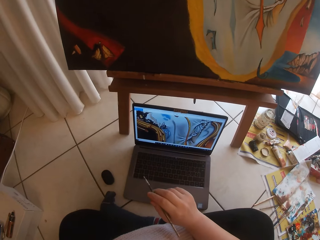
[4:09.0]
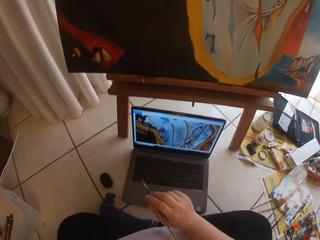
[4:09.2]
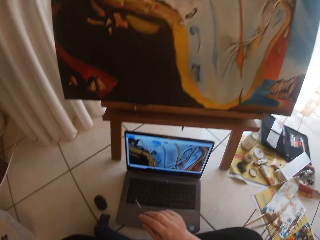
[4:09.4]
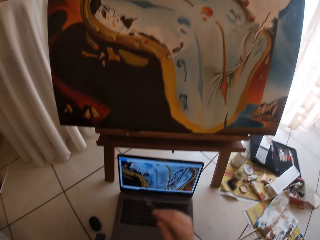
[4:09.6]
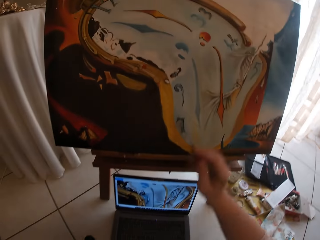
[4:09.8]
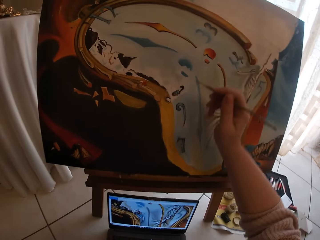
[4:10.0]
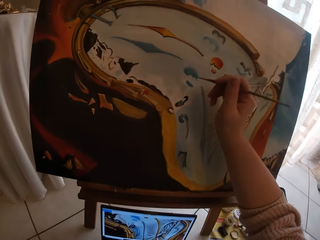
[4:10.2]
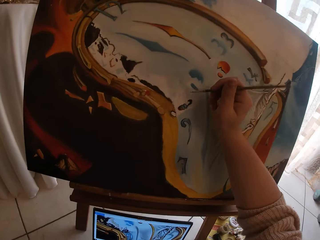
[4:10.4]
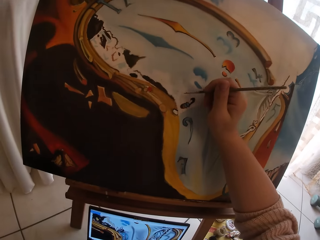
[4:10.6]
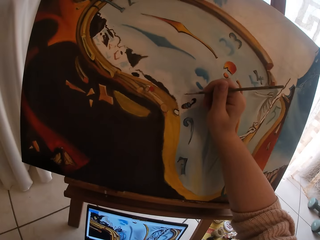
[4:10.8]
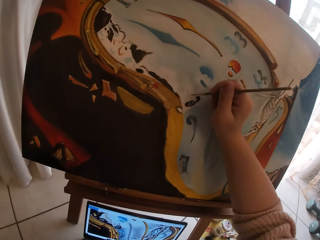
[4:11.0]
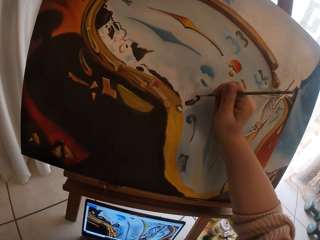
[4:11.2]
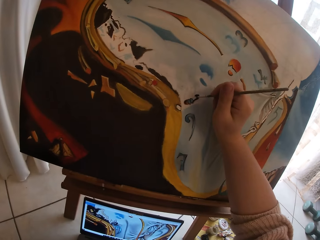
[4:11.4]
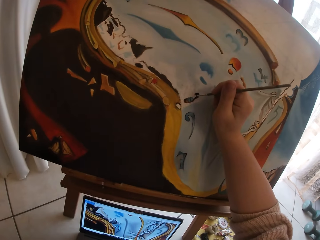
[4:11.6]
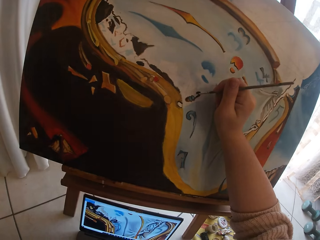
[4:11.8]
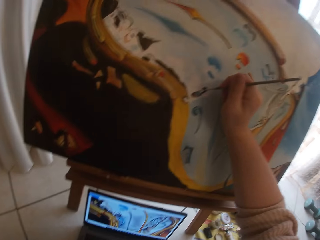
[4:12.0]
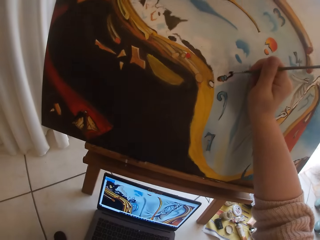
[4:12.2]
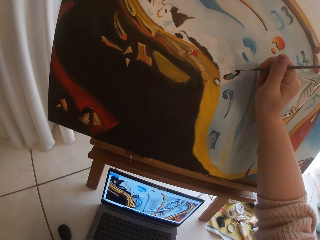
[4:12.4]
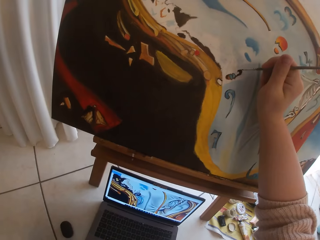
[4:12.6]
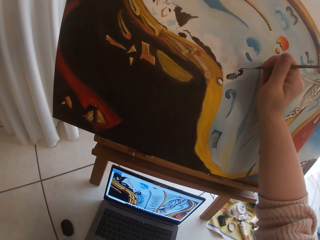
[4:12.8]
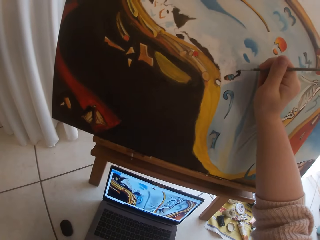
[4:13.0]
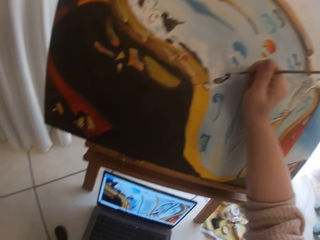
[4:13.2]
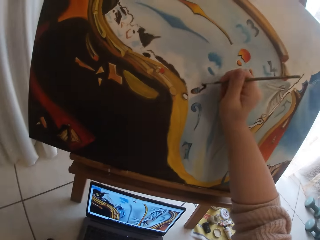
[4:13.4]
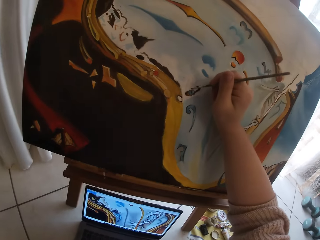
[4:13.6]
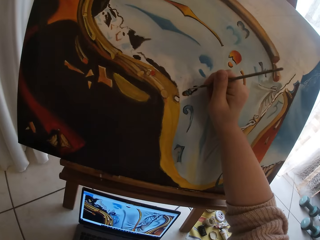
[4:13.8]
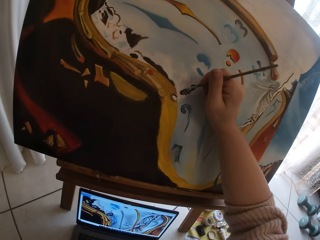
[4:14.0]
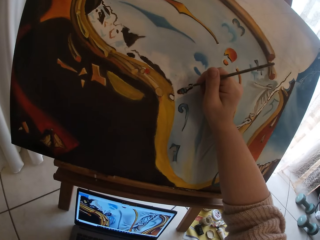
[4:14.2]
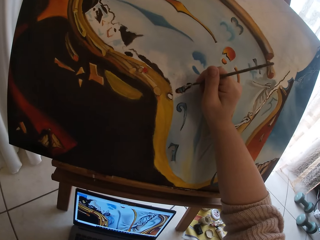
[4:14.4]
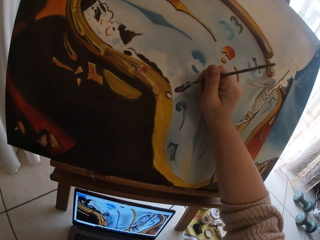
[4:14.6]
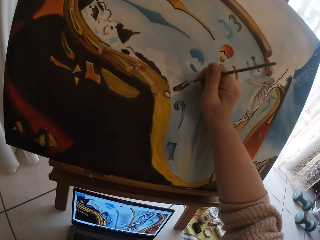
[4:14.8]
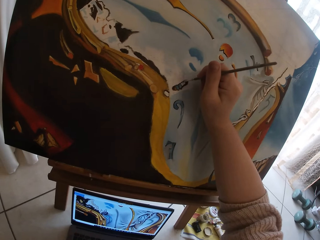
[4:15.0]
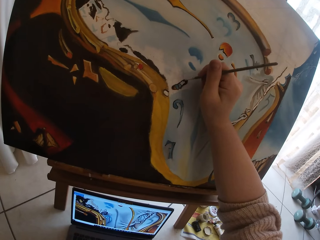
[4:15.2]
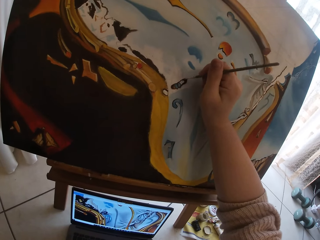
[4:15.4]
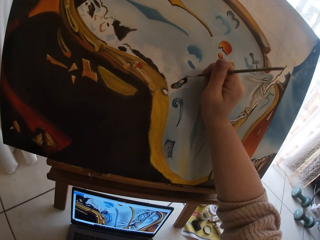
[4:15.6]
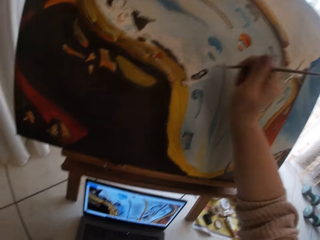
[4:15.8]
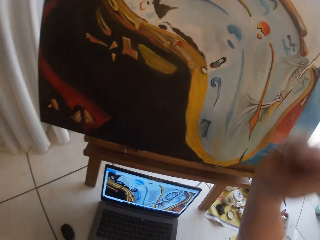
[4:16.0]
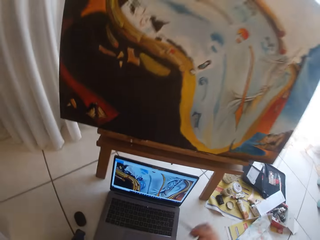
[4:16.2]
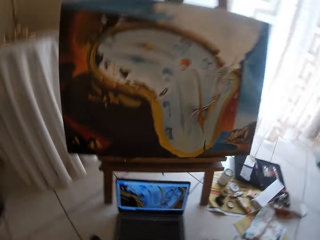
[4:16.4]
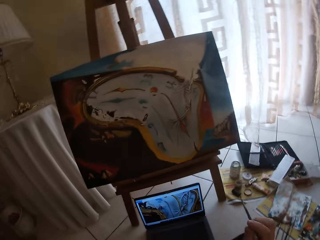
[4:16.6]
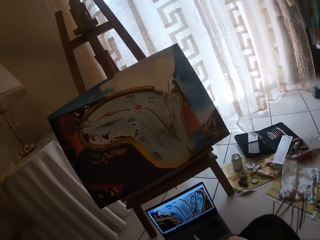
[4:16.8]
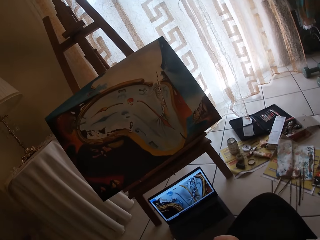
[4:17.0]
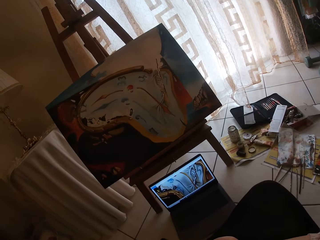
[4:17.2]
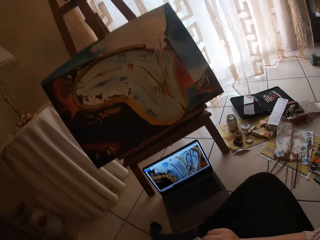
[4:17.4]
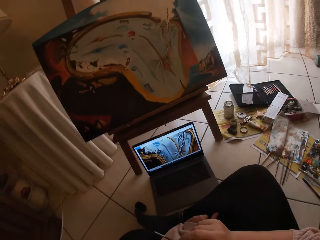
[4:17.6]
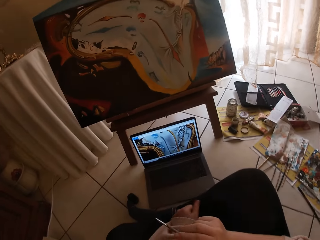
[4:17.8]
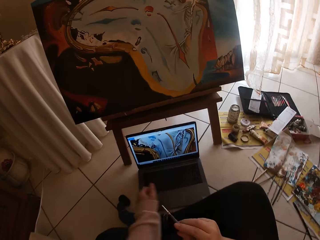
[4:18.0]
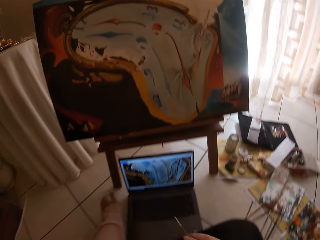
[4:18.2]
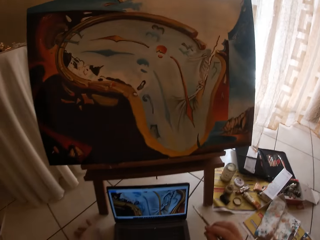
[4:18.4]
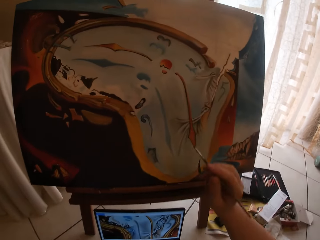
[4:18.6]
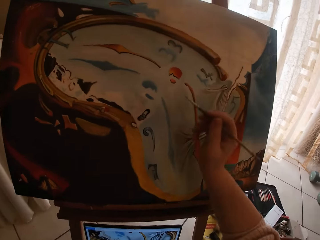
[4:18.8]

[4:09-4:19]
The camera wearer draws the paint. They continue painting the canvas. They stop drawing the paint.

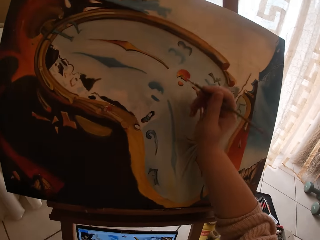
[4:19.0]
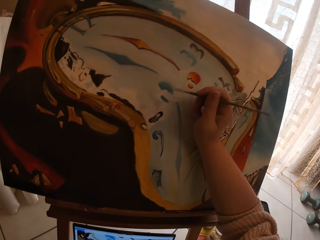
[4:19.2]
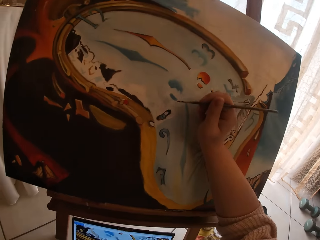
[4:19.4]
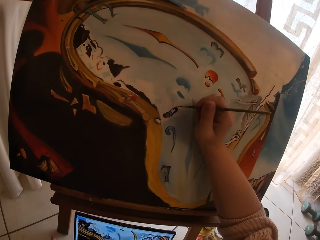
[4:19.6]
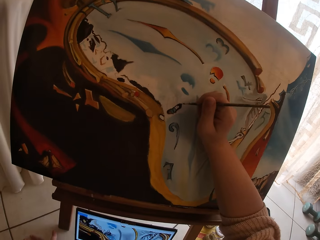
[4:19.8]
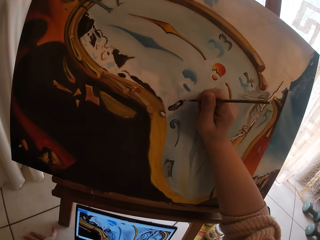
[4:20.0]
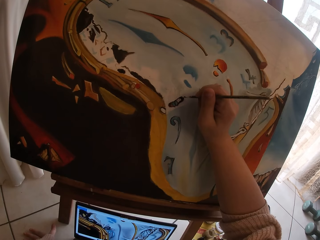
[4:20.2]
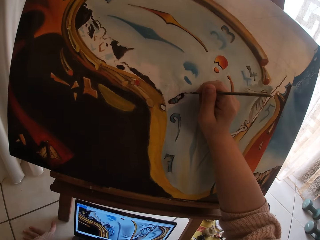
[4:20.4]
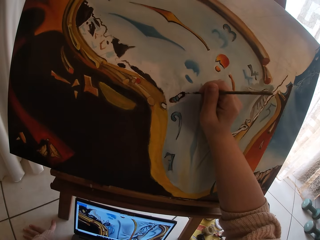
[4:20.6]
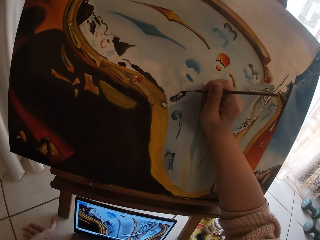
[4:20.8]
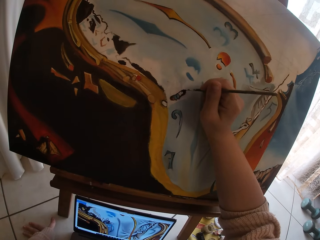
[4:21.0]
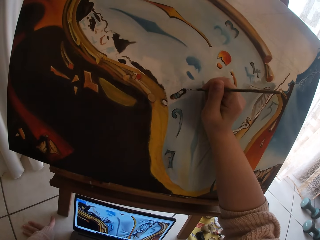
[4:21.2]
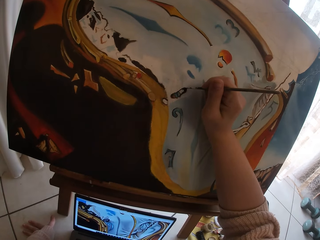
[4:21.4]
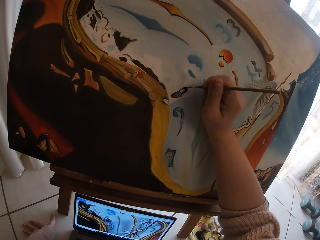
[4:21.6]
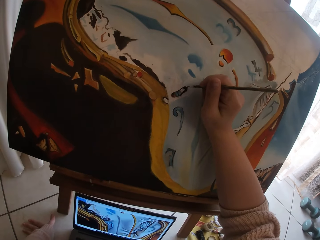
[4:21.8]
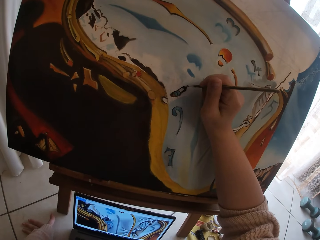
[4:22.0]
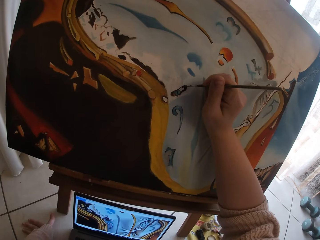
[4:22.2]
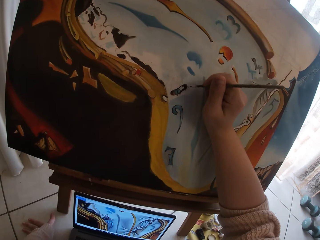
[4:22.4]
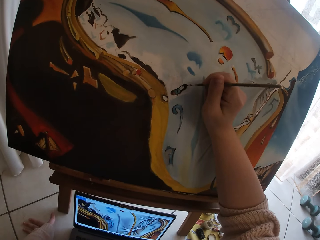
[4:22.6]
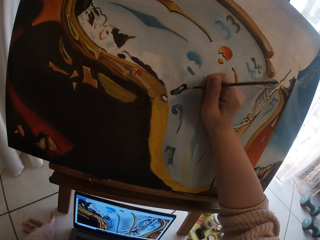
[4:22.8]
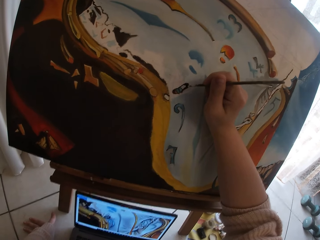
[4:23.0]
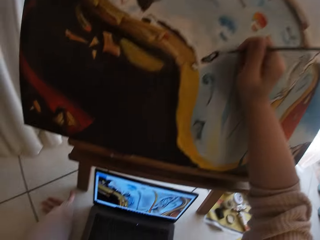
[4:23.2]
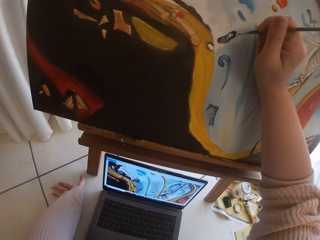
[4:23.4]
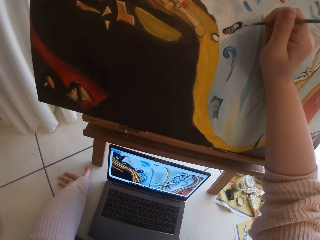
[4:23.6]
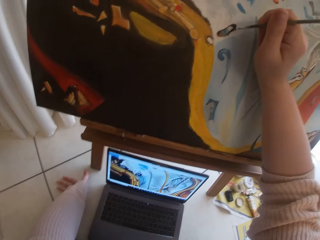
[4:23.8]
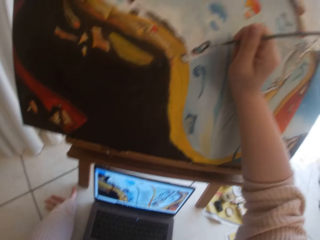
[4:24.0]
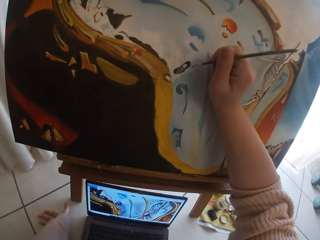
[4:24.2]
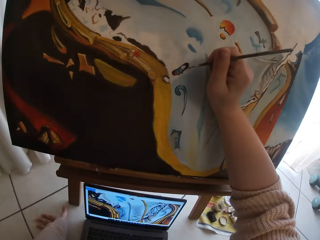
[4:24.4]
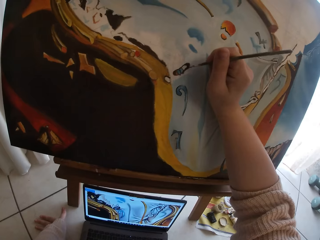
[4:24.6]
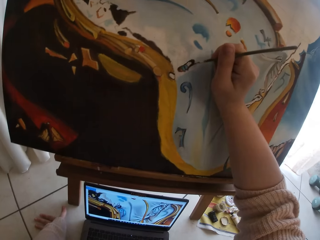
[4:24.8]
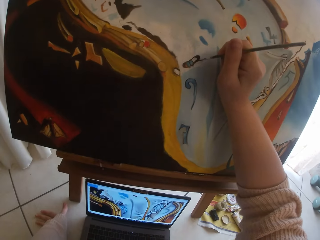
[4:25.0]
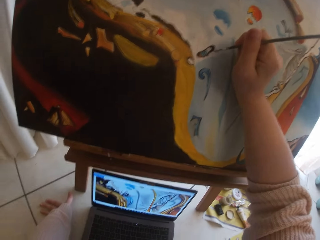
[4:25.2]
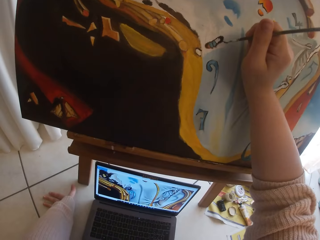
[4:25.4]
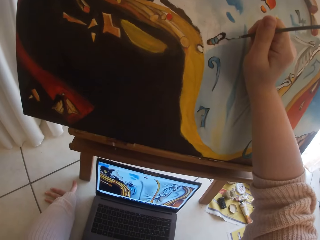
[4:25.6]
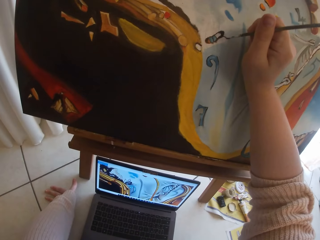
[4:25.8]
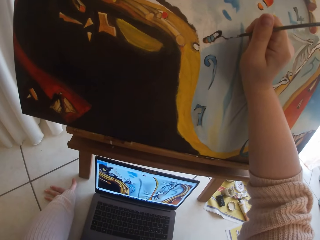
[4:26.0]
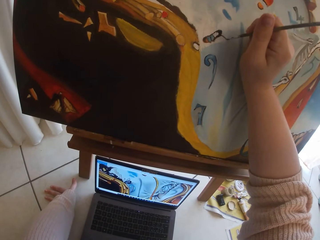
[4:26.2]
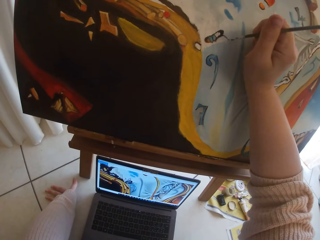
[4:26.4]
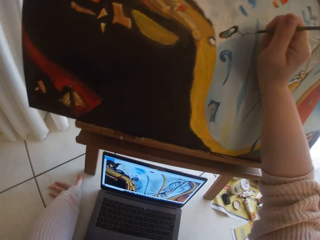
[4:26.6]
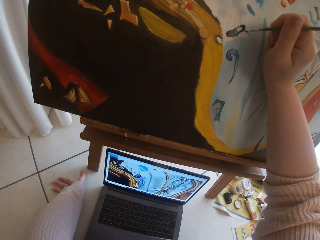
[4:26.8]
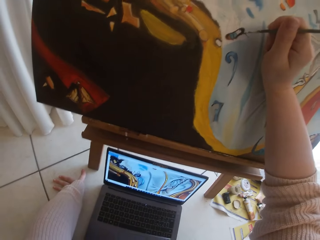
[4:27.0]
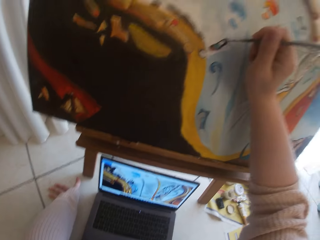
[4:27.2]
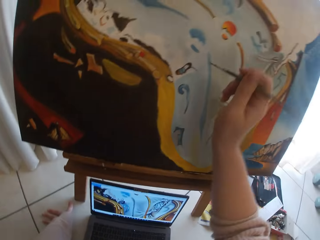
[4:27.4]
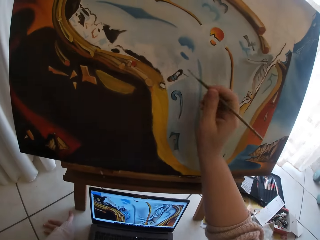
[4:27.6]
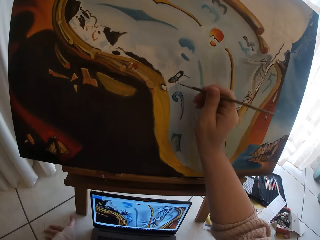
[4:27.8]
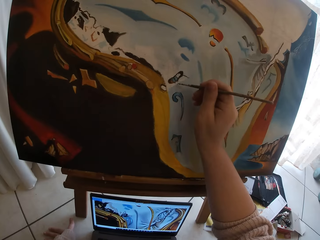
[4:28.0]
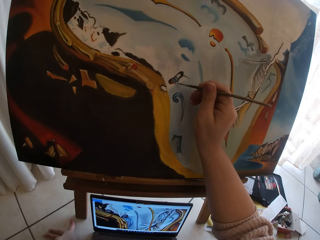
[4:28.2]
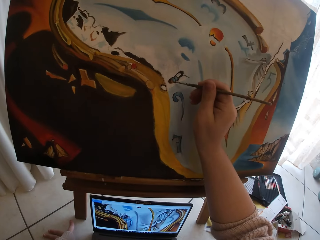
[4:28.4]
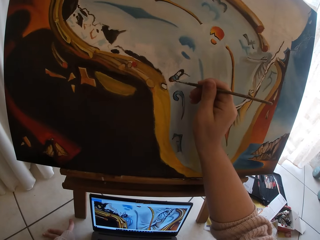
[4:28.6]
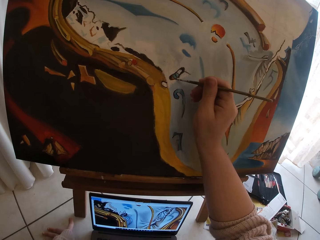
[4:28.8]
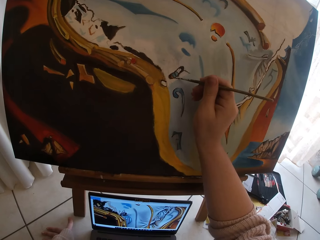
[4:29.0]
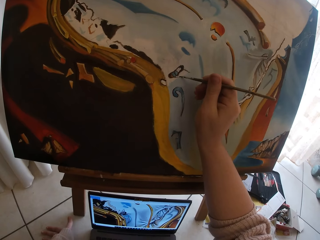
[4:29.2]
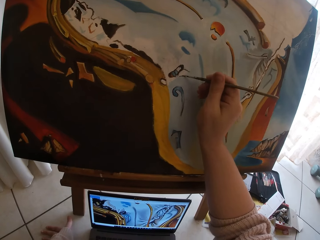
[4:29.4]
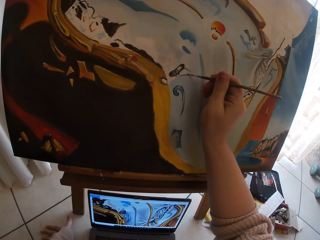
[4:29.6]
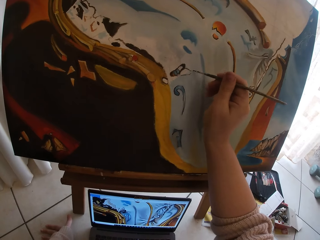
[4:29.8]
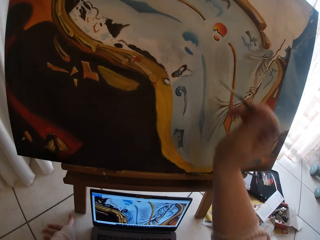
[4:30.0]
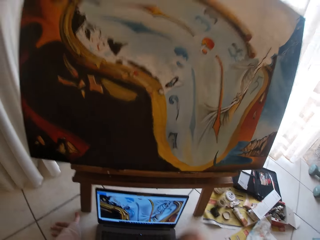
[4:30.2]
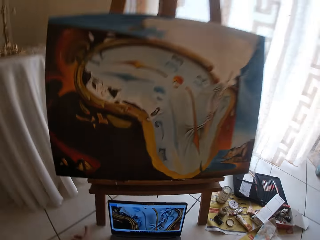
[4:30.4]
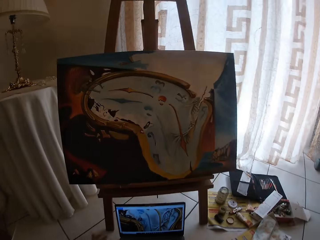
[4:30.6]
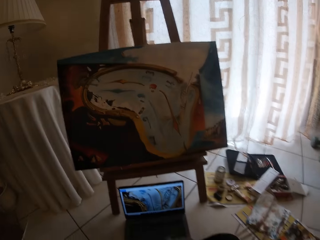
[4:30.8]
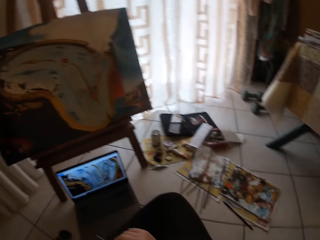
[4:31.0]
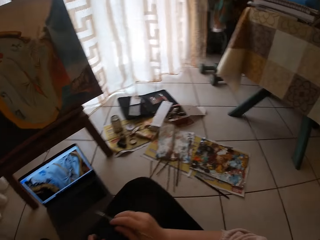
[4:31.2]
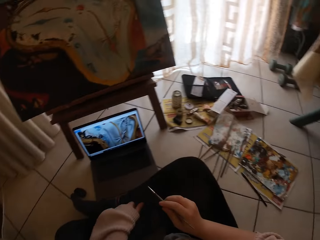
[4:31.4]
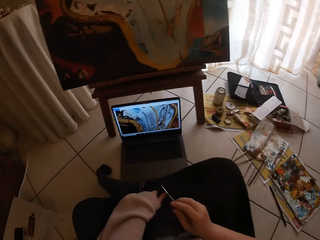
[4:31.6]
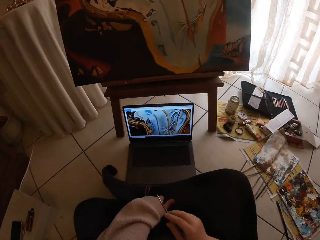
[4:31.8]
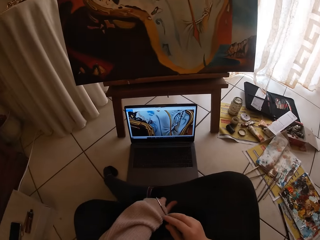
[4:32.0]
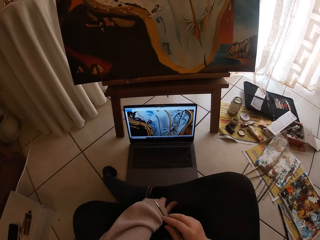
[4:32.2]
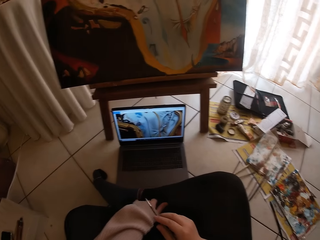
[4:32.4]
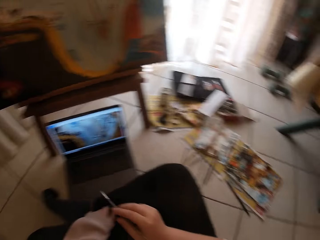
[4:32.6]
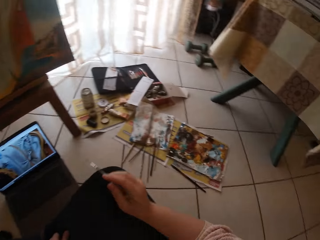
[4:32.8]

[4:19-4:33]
The camera wearer draws the paint. They continue painting the canvas. They stop drawing the paint. They draw the paint. They stop drawing the paint.
